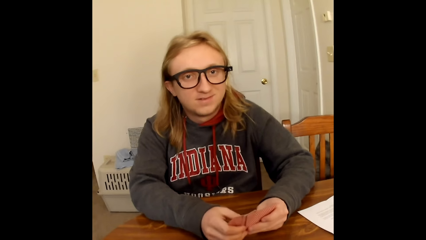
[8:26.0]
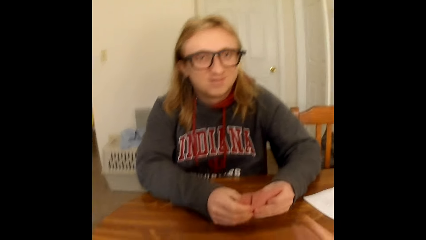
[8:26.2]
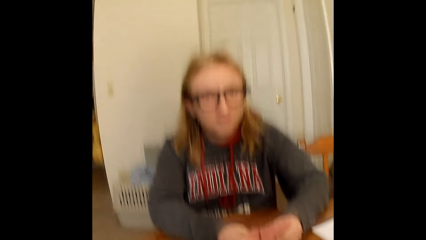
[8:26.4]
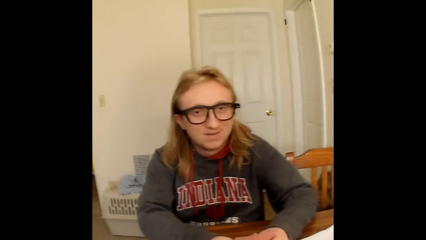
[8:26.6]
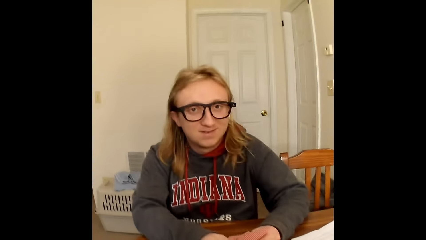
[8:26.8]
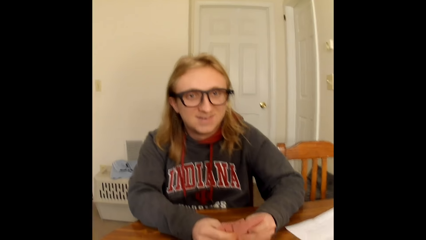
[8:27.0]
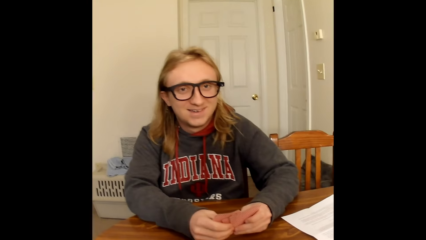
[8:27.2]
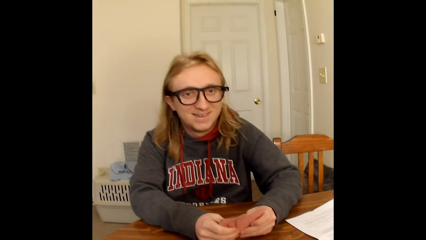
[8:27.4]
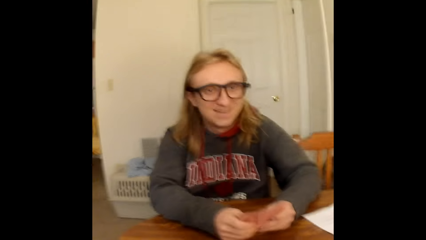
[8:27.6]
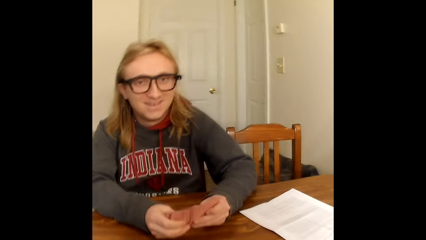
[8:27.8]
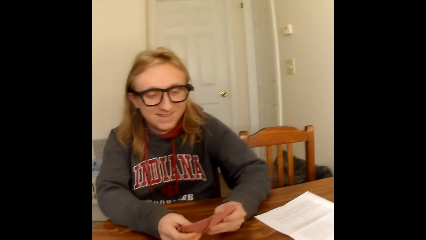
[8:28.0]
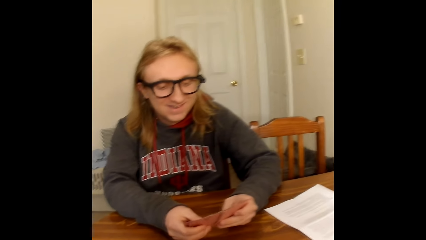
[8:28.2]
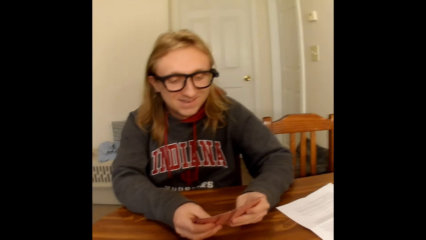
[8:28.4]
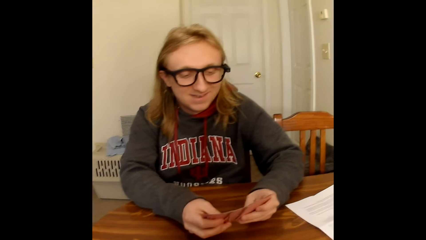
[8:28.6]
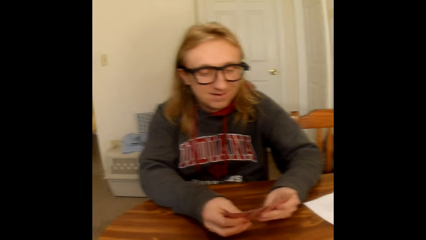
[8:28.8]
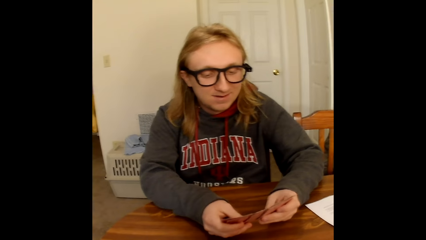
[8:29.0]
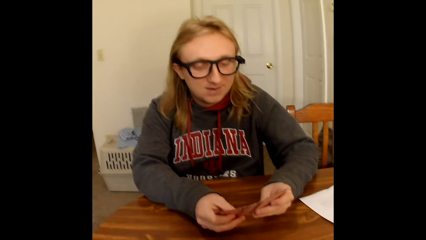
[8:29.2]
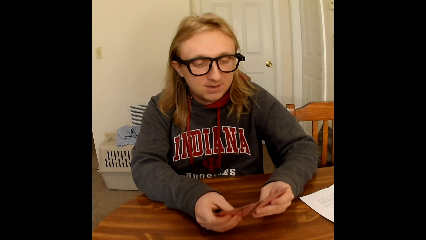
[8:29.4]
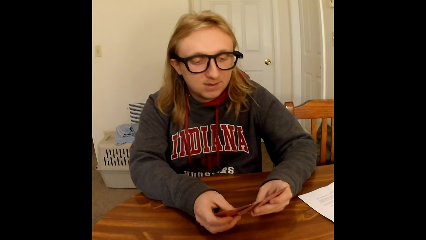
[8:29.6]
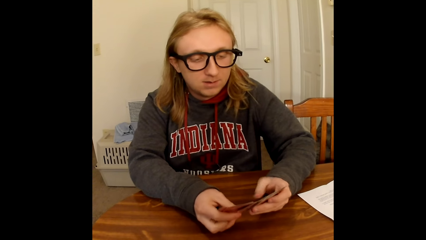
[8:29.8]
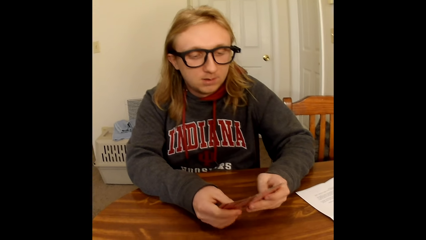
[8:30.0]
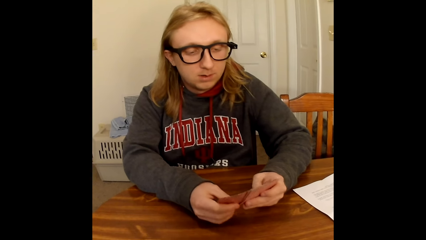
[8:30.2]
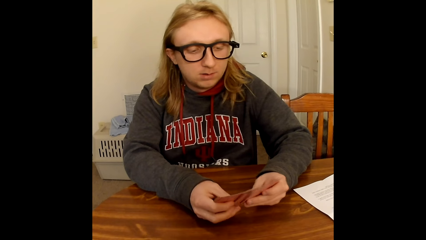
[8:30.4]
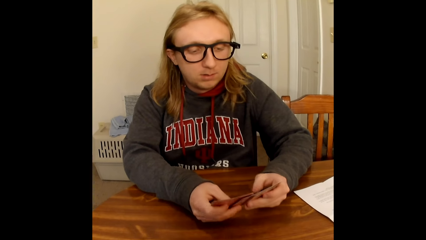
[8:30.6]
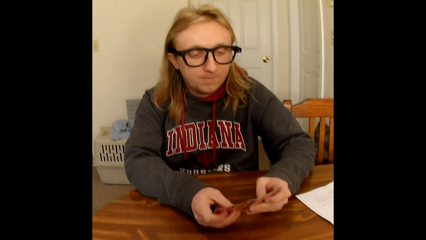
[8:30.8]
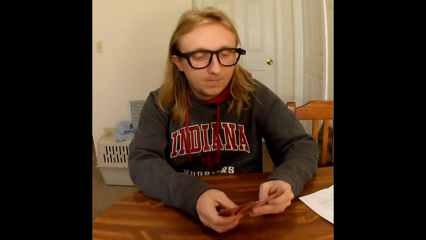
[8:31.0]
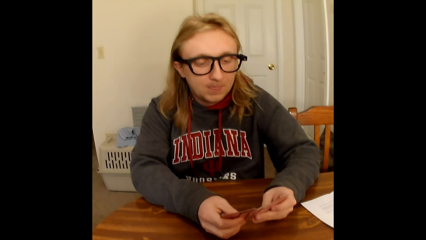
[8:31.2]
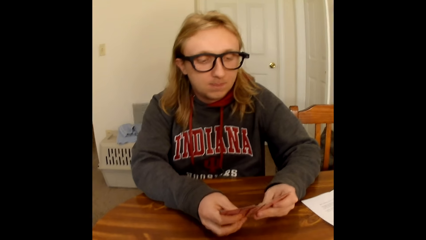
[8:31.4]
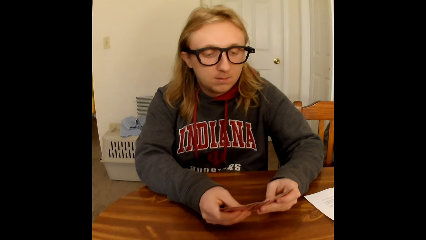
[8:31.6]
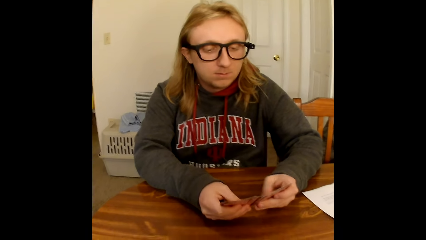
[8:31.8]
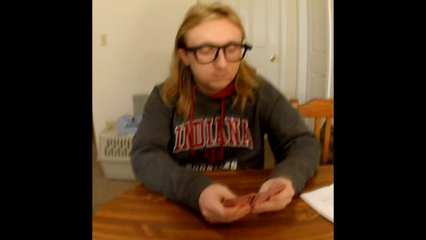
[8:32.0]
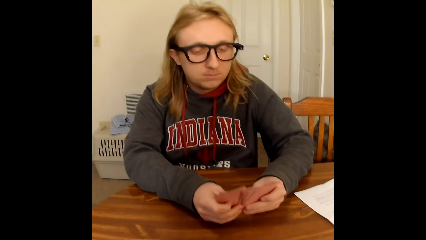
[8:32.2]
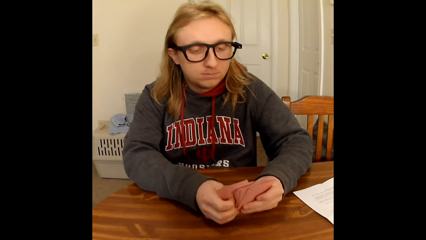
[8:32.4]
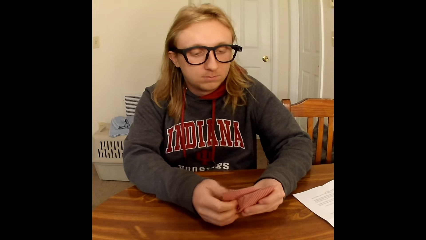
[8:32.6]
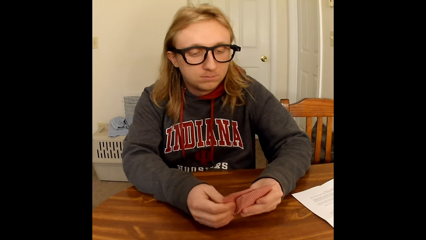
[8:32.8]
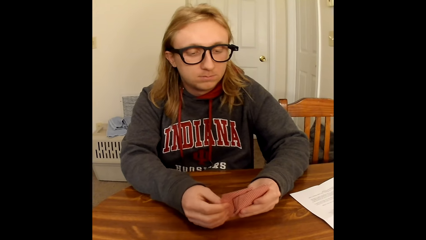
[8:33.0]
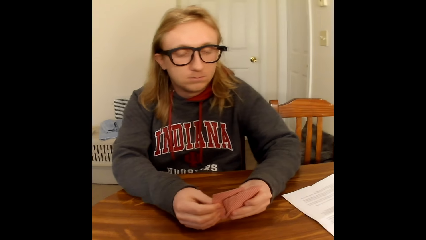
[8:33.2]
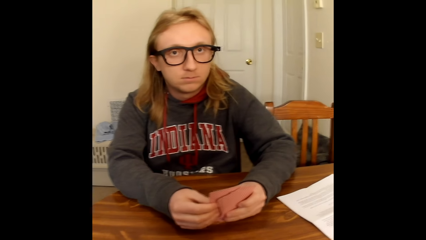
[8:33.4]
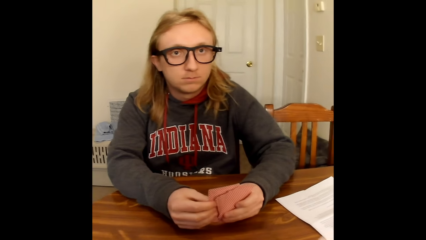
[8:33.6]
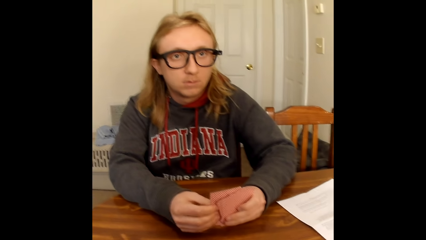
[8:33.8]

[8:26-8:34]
The camera wearer interacts with a man.

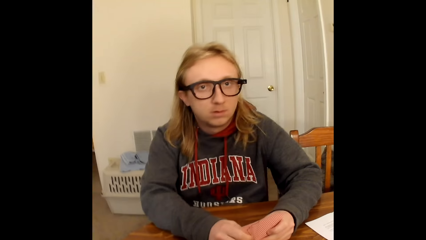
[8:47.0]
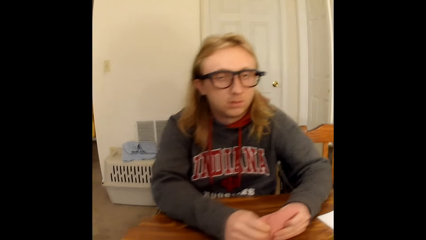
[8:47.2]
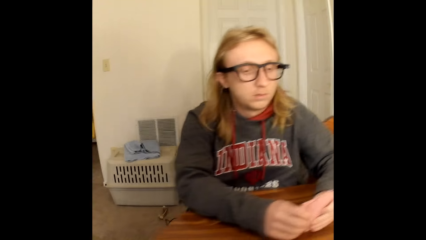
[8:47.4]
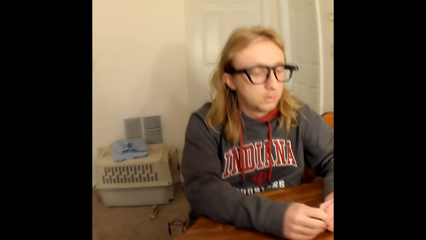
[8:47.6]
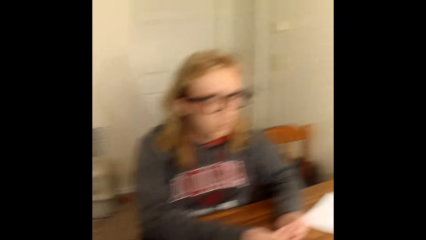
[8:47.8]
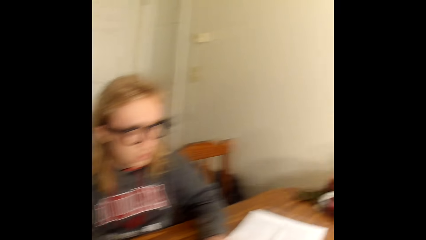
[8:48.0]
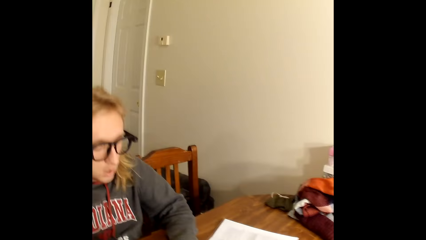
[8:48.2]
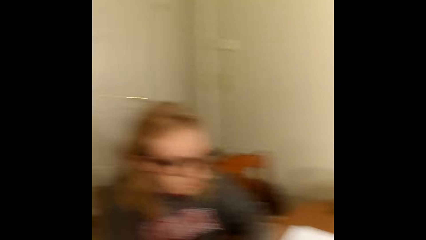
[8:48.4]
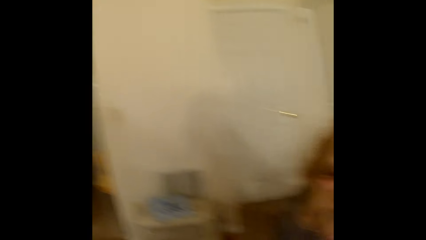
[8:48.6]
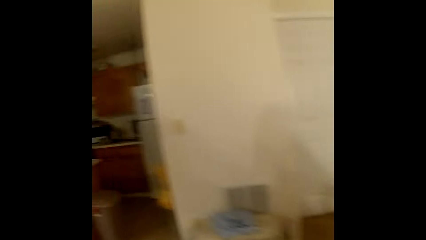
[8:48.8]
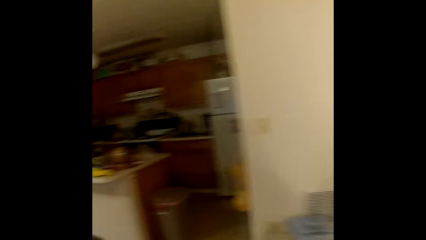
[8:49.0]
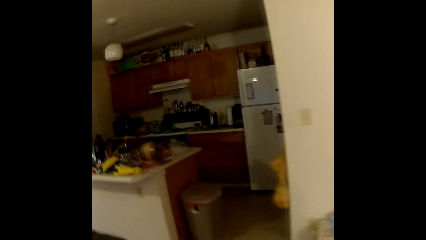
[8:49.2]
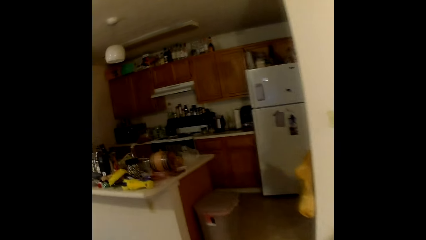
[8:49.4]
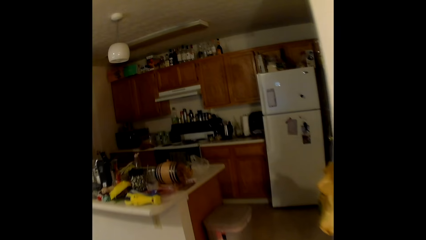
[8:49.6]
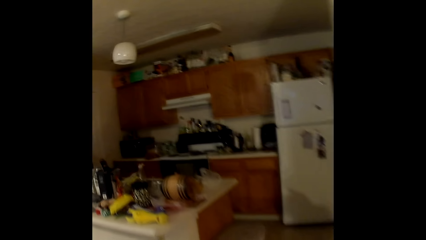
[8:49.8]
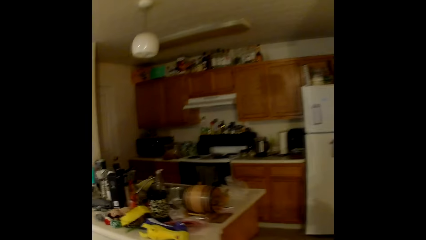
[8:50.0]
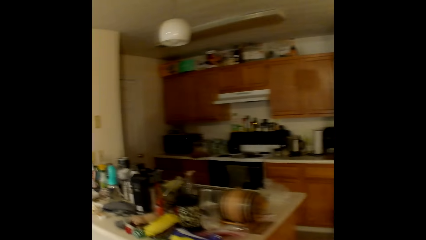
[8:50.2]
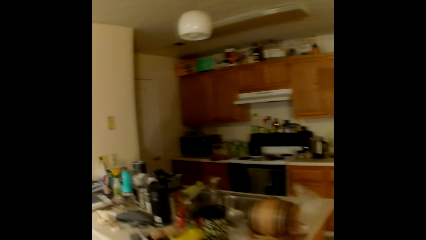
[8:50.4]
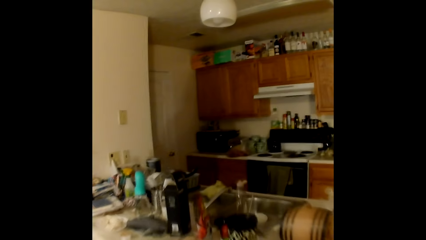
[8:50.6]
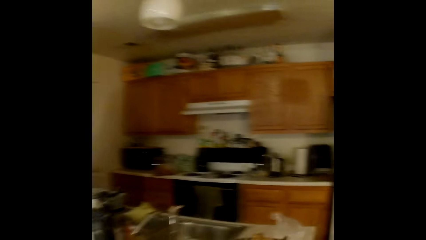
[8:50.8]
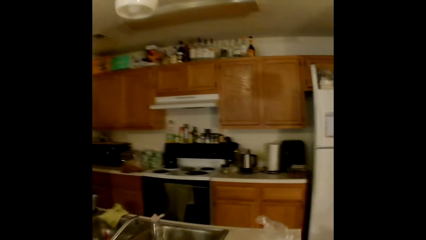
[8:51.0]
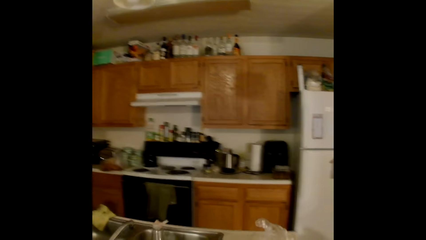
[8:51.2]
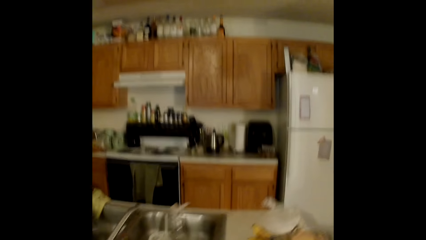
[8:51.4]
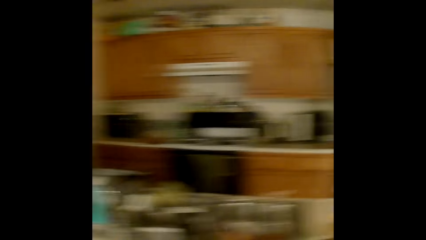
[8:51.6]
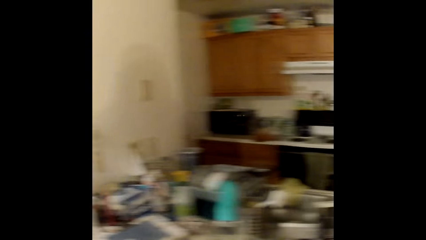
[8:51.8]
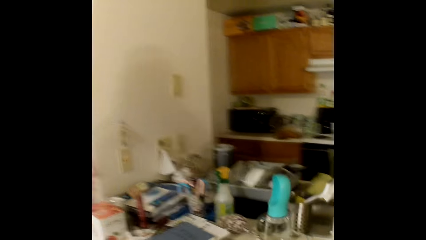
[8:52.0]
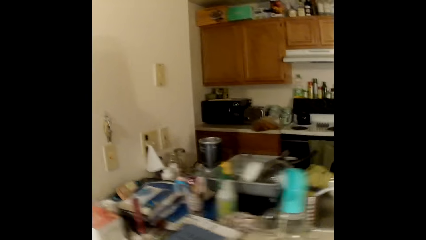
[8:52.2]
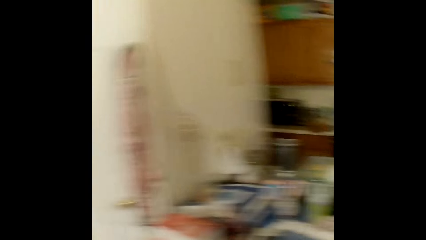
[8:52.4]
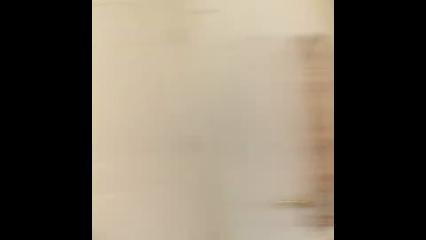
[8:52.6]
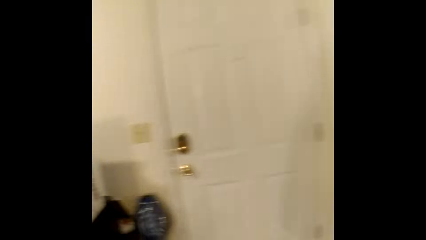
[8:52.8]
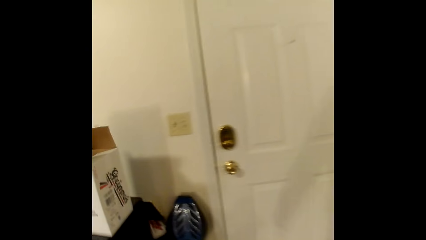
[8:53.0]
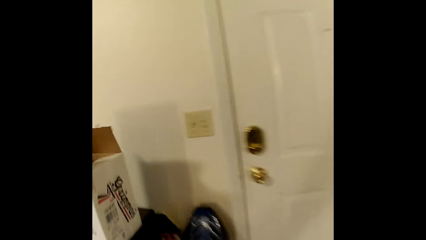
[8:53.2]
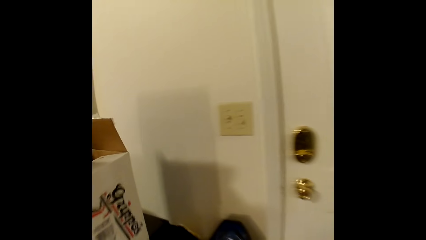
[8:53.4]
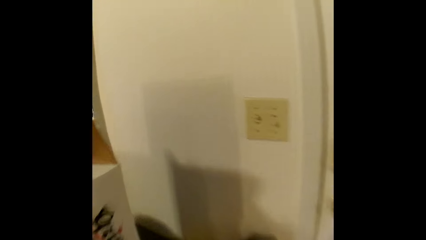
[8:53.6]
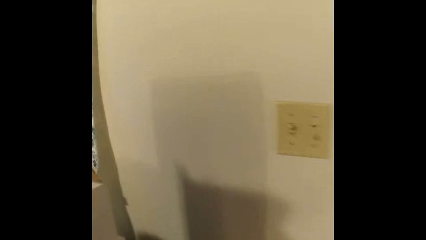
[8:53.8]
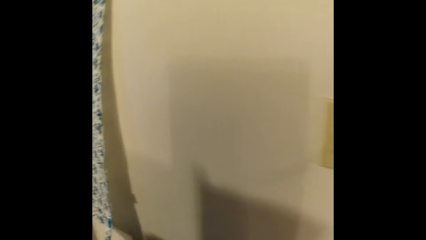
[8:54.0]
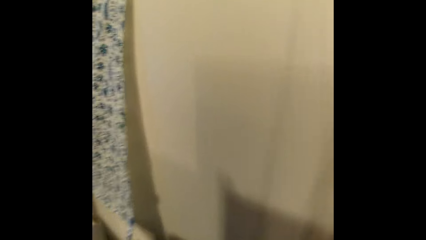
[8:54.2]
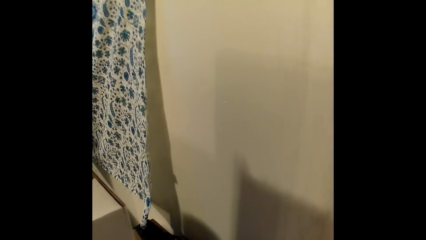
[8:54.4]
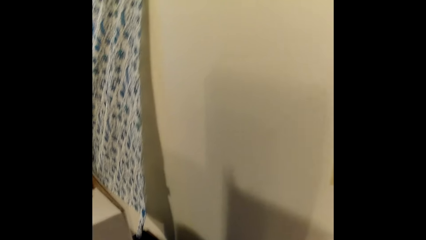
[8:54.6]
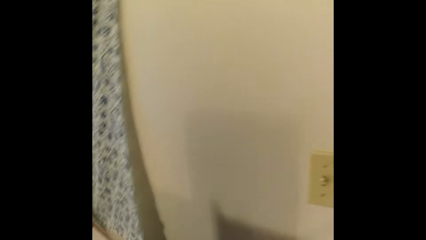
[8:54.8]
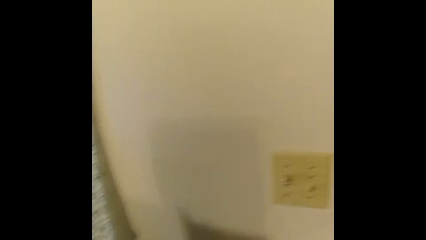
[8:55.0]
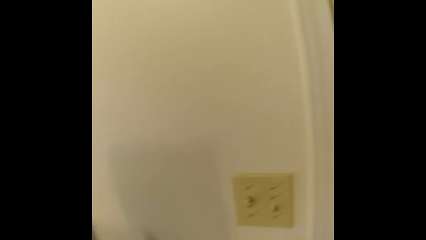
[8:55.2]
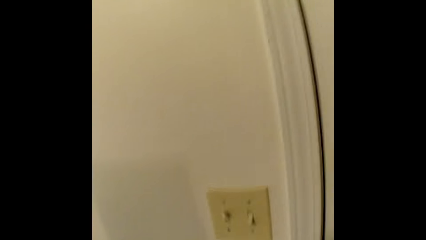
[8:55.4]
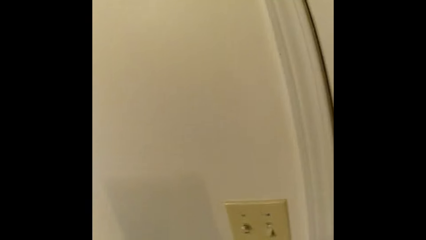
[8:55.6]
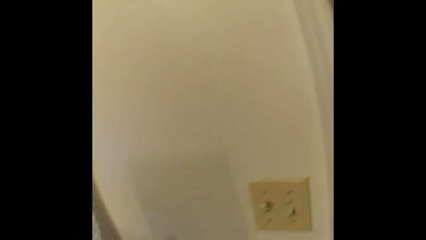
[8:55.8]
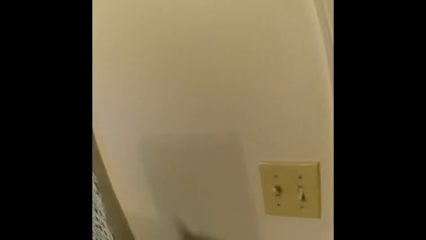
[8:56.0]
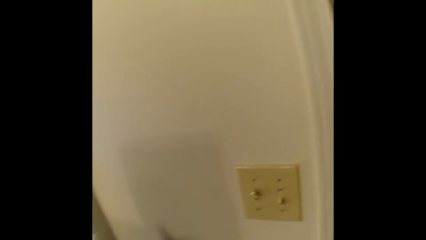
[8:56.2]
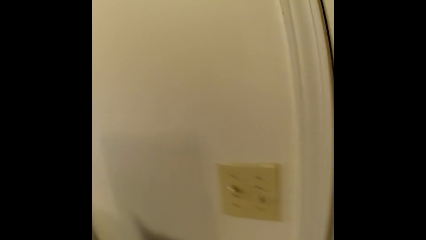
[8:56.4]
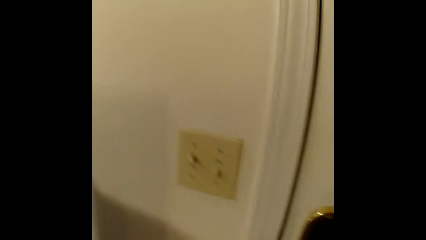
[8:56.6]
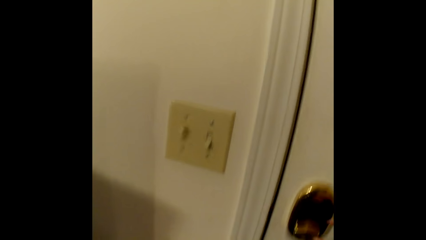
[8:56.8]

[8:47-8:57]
The camera wearer walks in the house.
